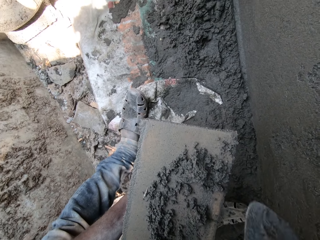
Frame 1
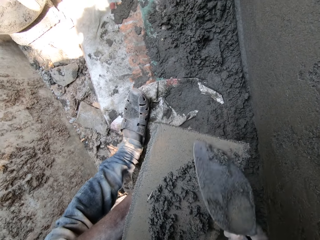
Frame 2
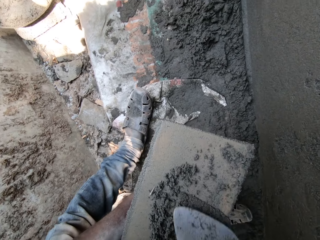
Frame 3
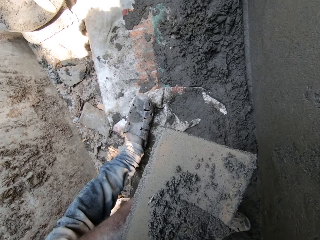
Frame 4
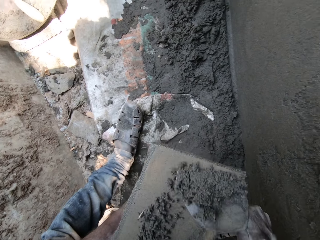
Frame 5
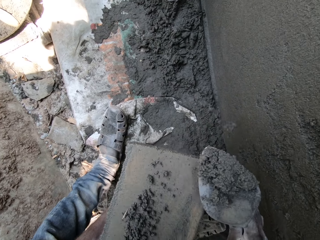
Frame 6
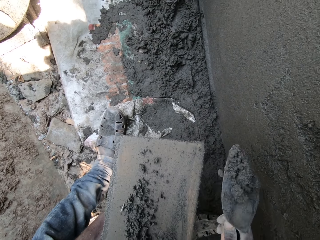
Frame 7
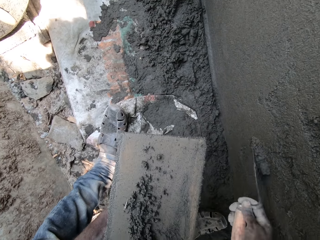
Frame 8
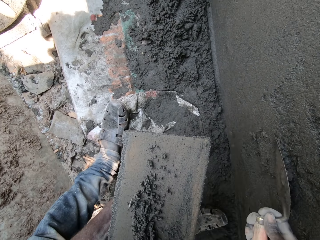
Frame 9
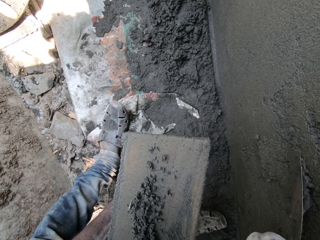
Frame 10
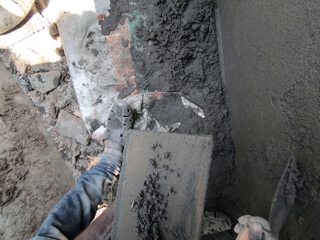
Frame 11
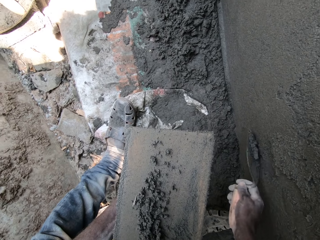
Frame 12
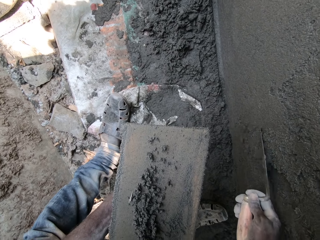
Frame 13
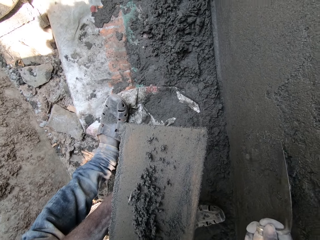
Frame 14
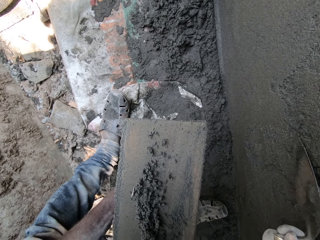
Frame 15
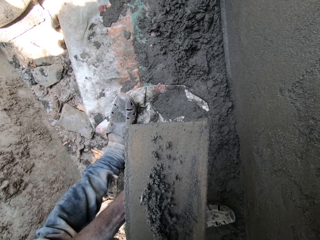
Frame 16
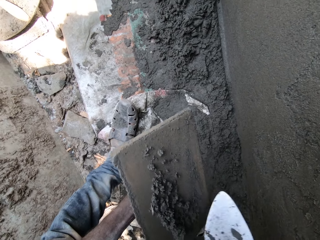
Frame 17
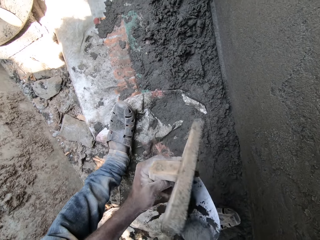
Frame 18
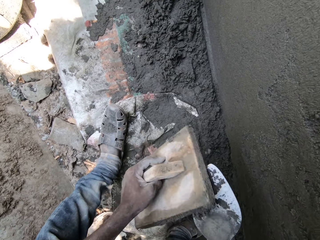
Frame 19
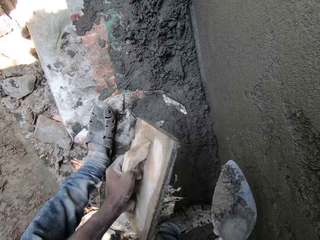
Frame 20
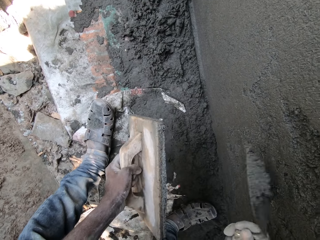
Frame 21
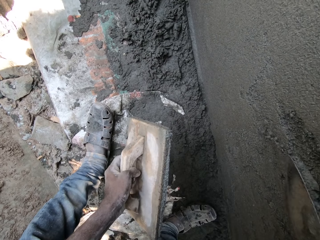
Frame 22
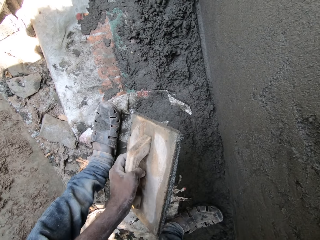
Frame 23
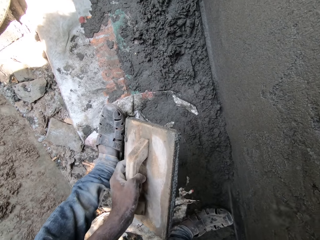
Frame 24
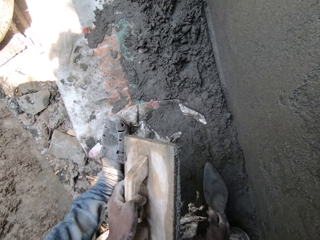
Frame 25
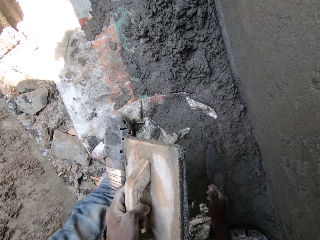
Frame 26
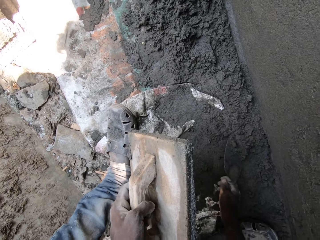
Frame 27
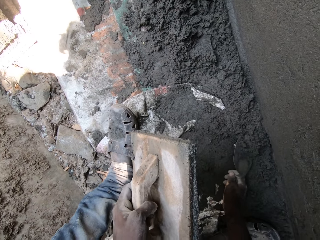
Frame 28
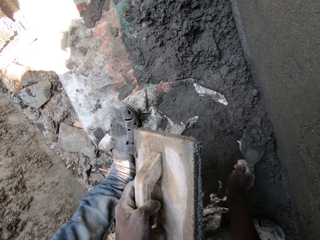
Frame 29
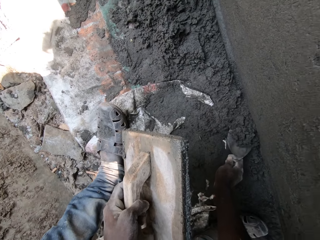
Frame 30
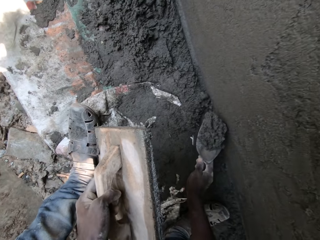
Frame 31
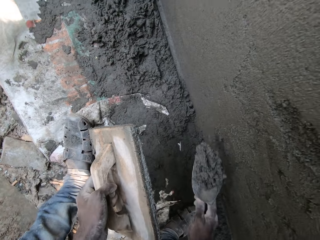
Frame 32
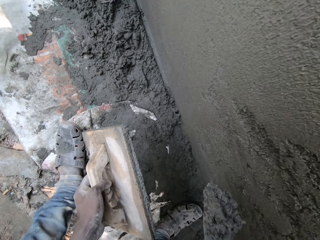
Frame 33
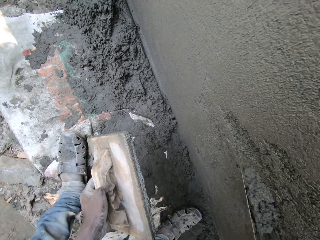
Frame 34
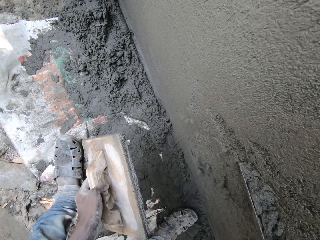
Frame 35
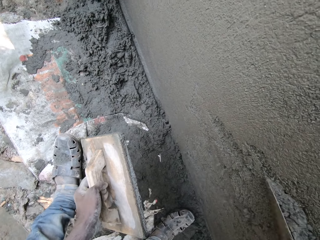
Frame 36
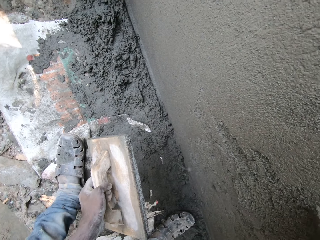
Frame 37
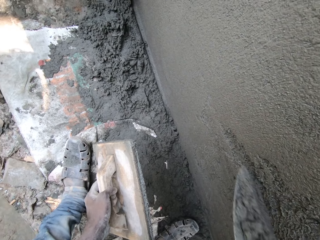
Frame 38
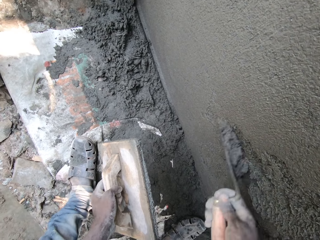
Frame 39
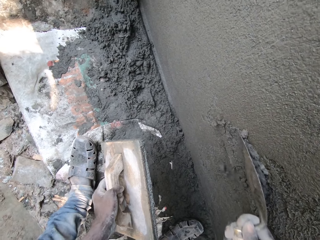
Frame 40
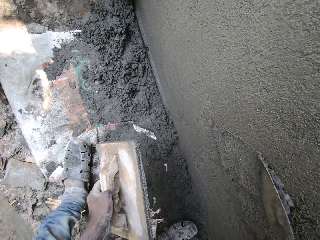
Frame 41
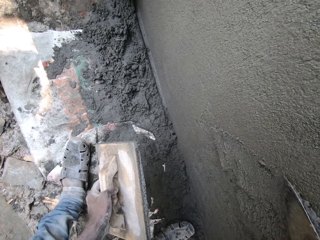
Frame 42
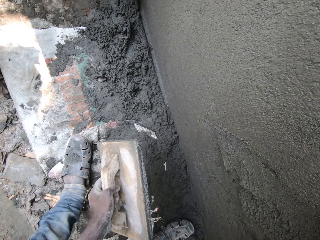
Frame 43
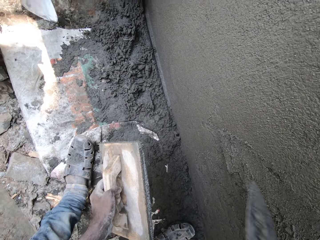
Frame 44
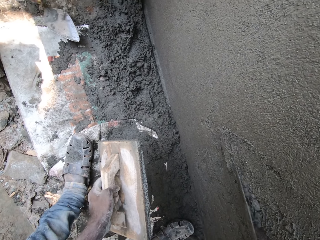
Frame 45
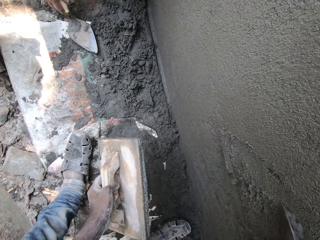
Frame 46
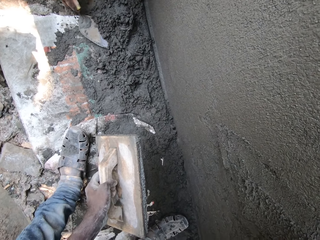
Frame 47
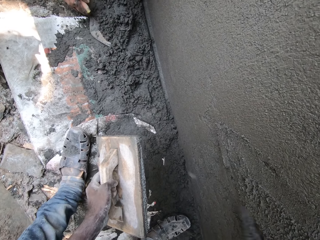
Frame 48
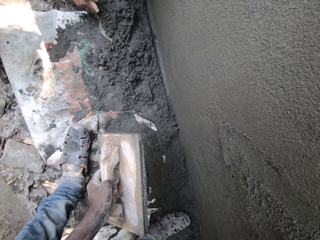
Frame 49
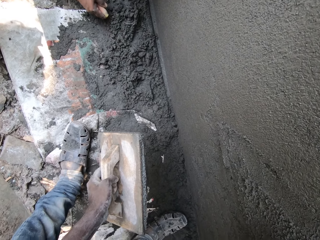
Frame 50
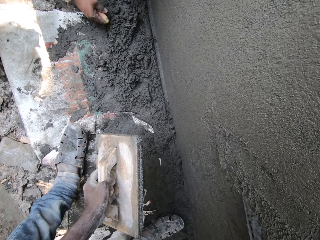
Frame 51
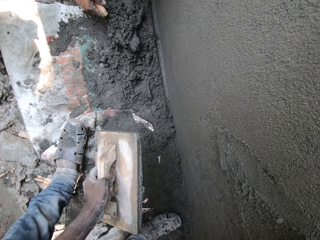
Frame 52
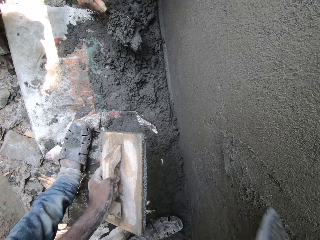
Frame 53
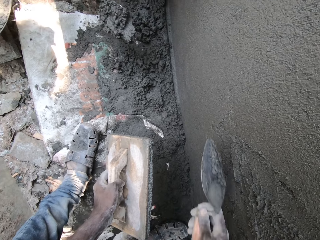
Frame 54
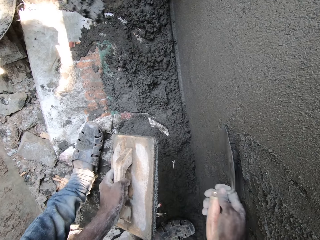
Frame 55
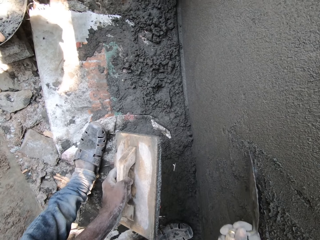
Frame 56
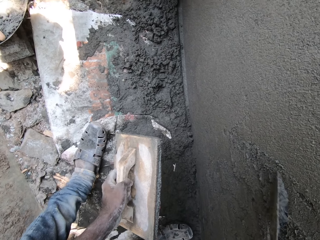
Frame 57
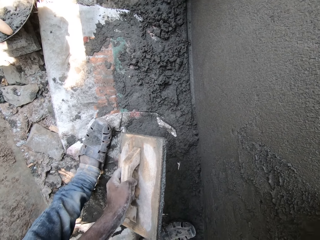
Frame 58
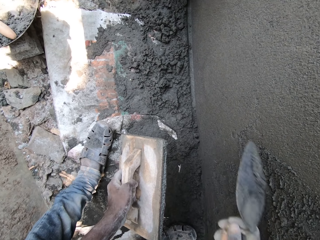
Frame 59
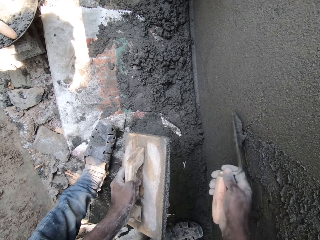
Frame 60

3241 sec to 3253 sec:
The camera wearer gathers the cement mortar on the wooden float with the gauge trowel in his right hand. He packs the cement mortar from the wooden float with the gauge trowel in his right hand. He plasters the wall with the cement mortar in the gauge trowel with his right hand. He packs the cement mortar from the wooden float with the gauge trowel in his right hand. He plasters the wall with the cement mortar in the gauge trowel with his right hand. He packs the cement mortar from the ground with the gauge trowel in his right hand. He plasters the wall with the cement mortar in the gauge trowel with his right hand. The man packs the cement mortar from the ground with the gauge trowel in his right hand.

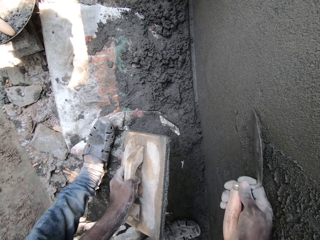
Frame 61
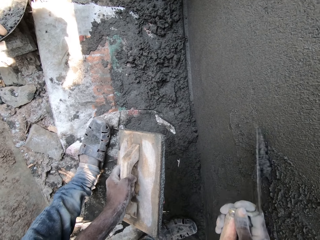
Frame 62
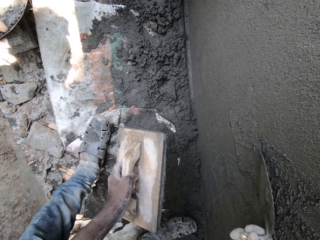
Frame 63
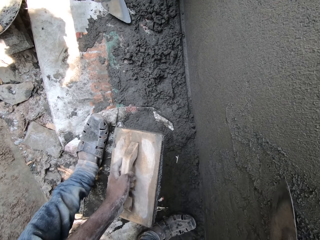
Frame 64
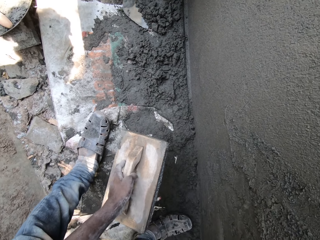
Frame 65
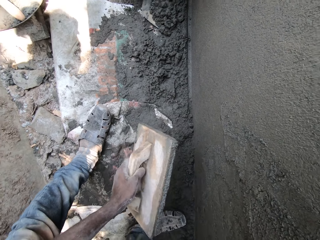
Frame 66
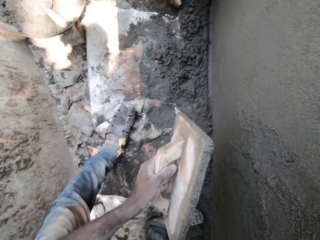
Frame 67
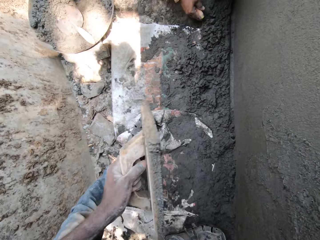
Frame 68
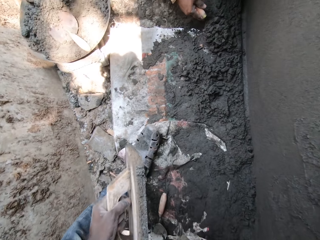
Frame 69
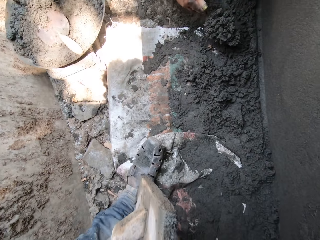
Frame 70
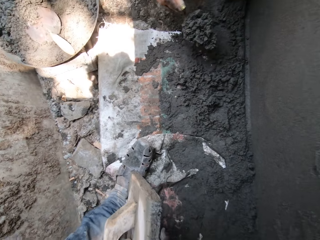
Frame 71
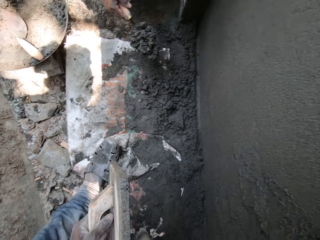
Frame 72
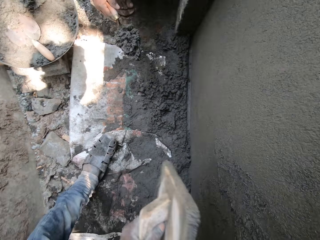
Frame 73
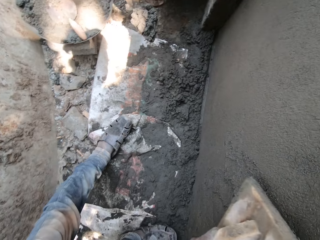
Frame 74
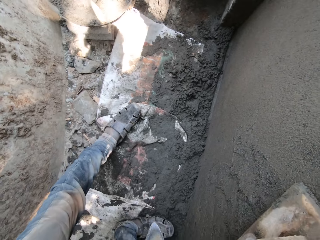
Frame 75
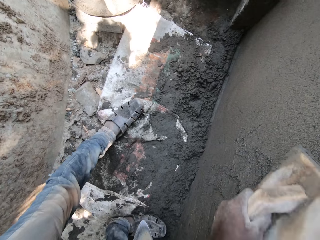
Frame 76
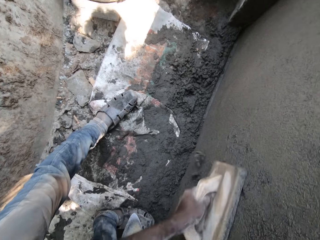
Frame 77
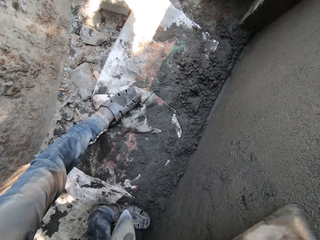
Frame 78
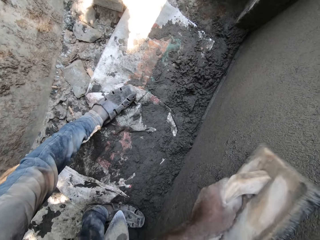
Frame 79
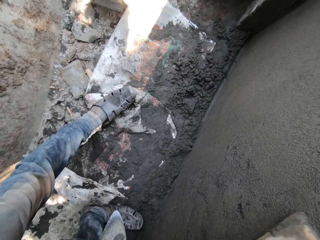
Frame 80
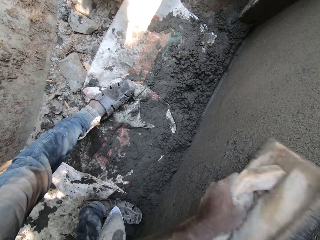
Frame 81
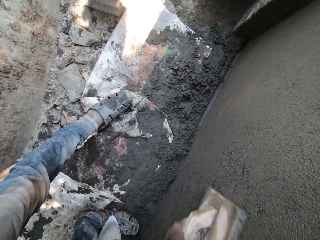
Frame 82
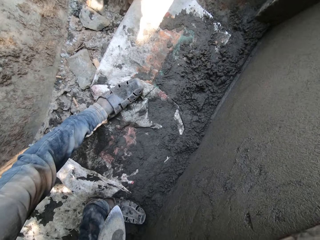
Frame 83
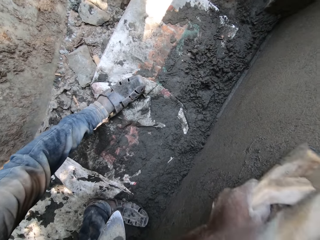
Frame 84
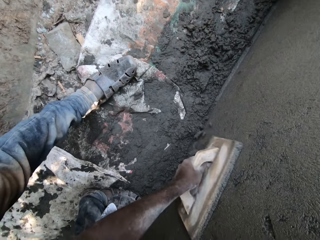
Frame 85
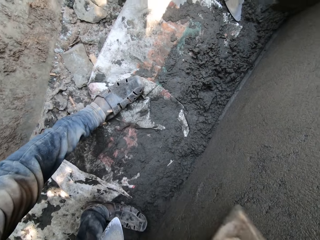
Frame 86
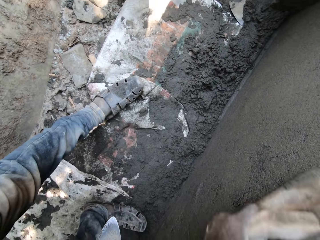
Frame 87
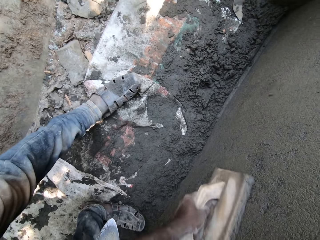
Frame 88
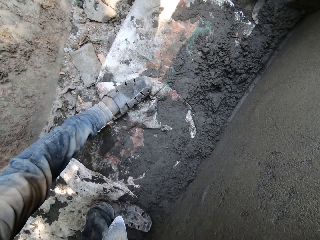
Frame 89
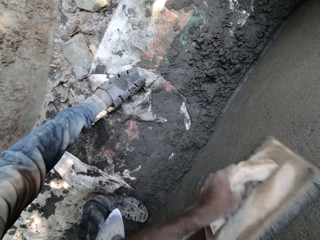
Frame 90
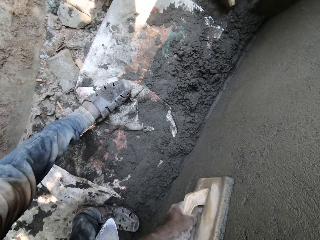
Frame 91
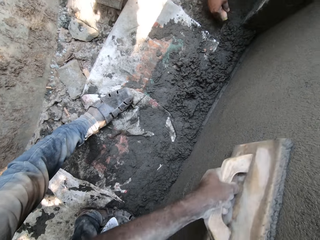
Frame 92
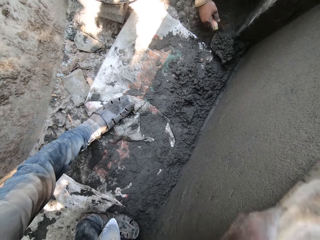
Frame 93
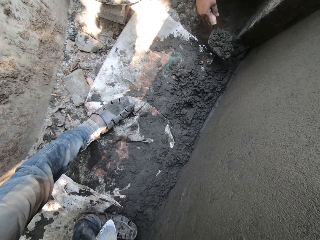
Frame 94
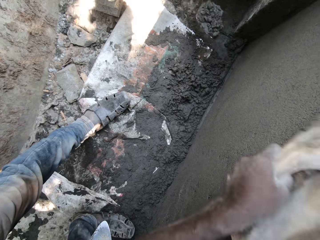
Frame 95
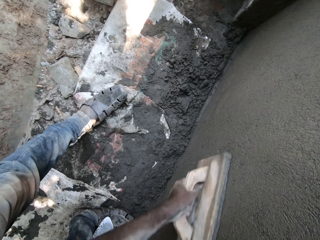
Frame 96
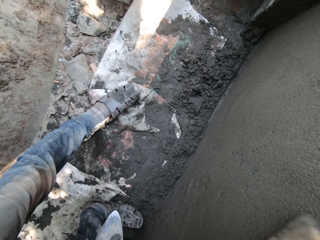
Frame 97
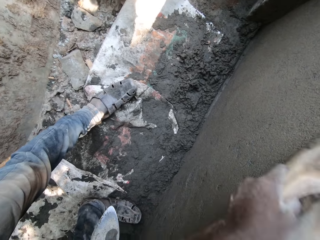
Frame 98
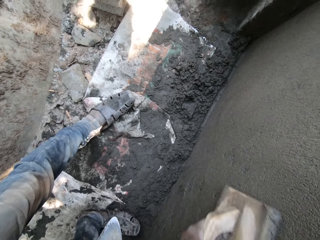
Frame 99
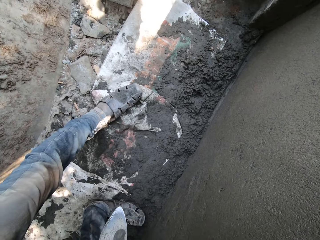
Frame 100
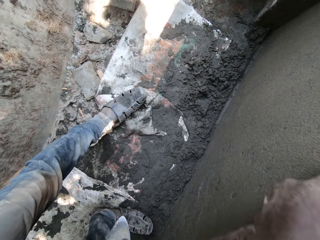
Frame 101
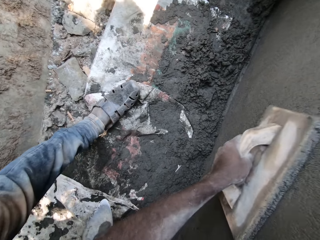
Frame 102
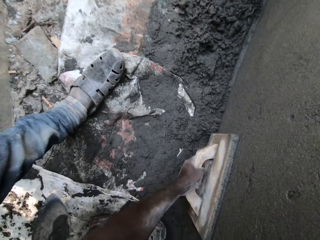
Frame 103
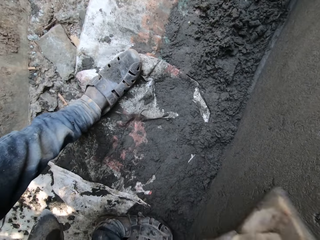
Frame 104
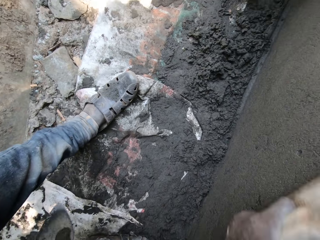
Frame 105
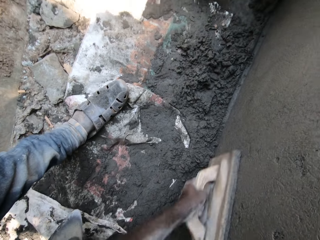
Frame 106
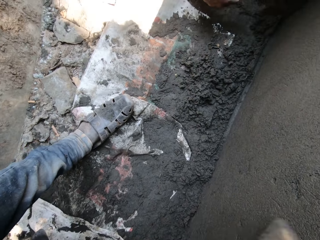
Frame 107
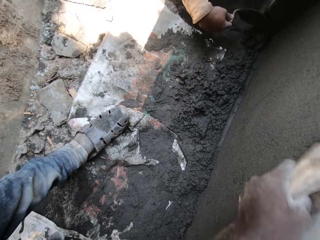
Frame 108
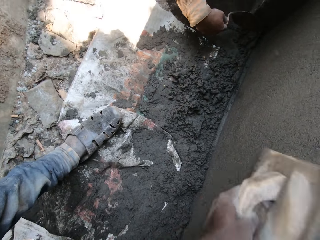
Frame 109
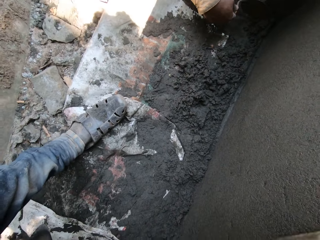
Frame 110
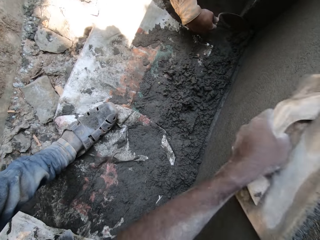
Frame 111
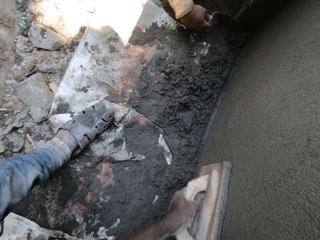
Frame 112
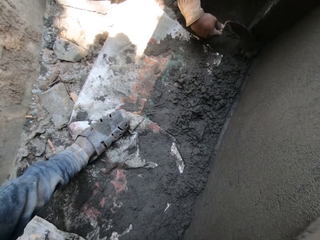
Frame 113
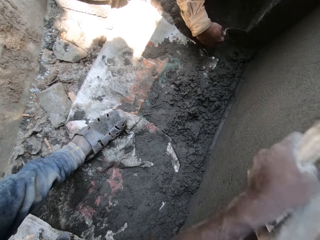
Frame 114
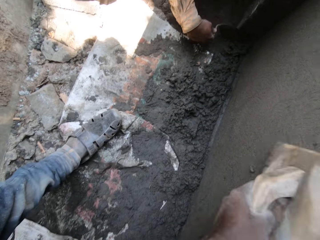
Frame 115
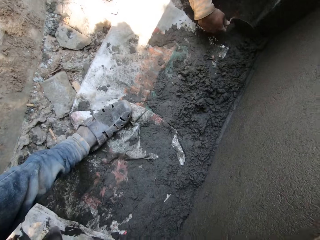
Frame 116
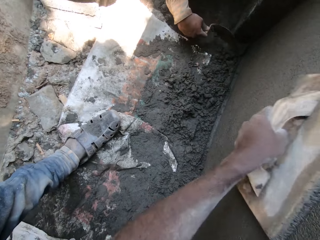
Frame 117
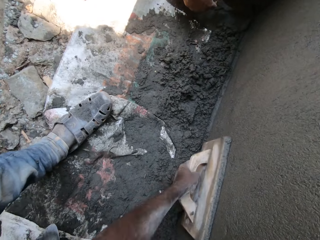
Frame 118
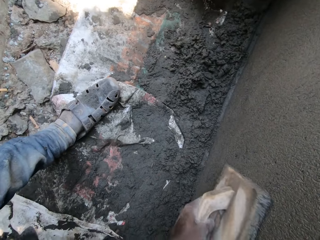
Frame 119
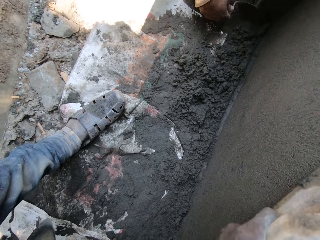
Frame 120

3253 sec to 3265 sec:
The man packs the cement mortar from the ground with the gauge trowel in his right hand. Another man carries cement from the floor with a masonry trowel in his right hand. The camera wearer carries cement from the floor with the masonry trowel in his right hand. He smoothens the cement on the wall with the wooden trowel in his left hand.
